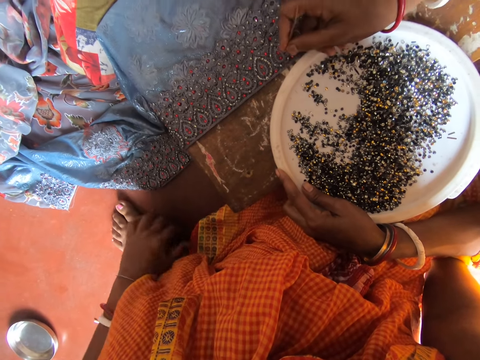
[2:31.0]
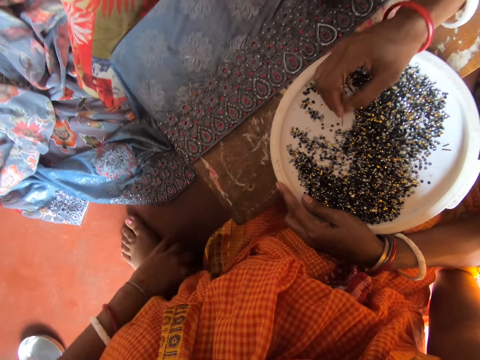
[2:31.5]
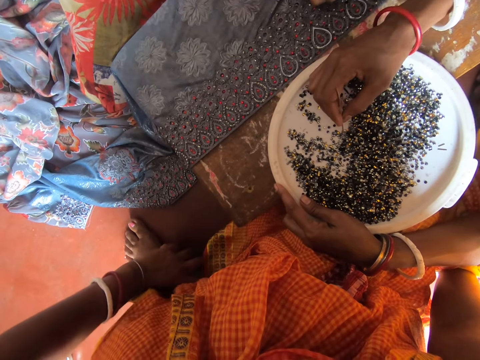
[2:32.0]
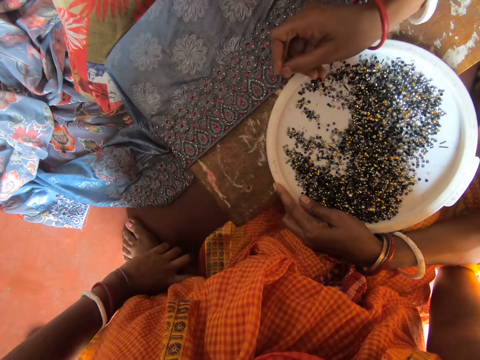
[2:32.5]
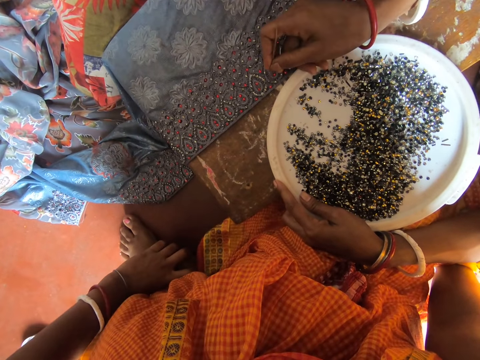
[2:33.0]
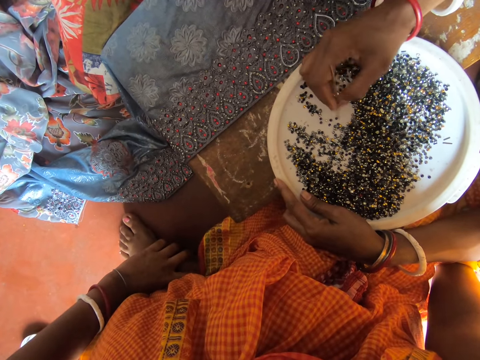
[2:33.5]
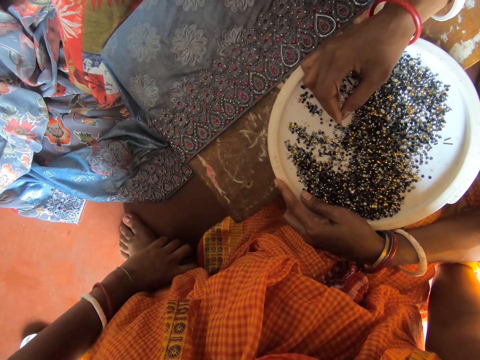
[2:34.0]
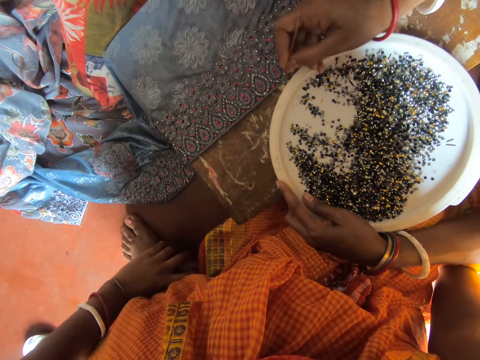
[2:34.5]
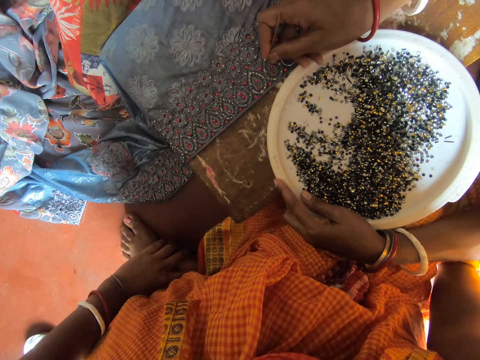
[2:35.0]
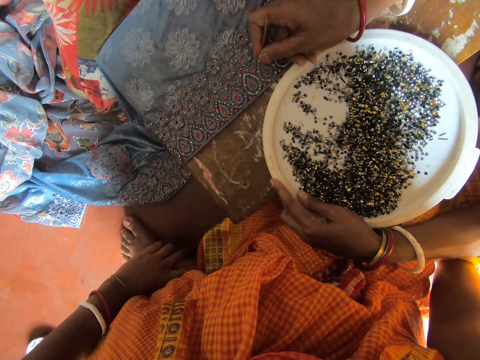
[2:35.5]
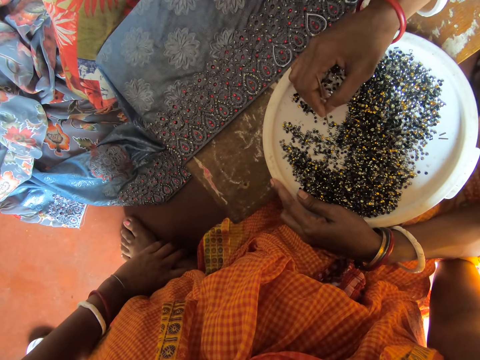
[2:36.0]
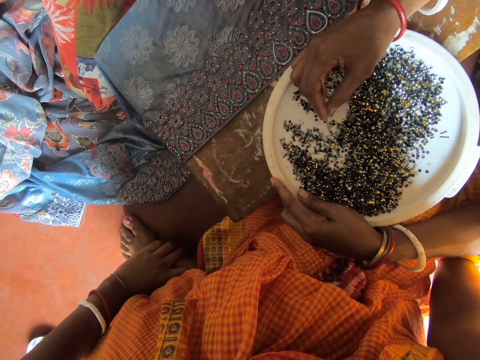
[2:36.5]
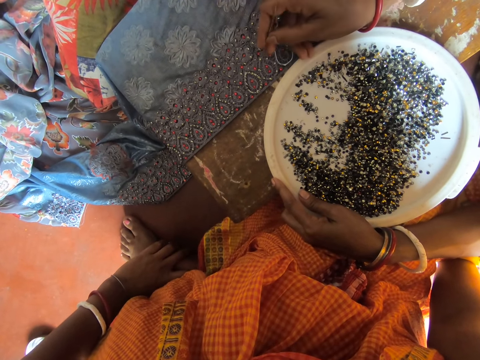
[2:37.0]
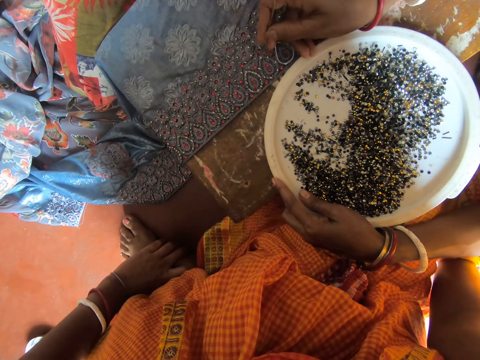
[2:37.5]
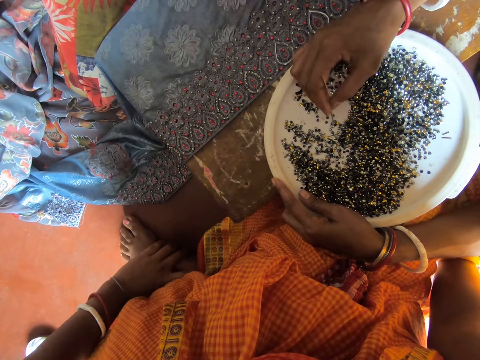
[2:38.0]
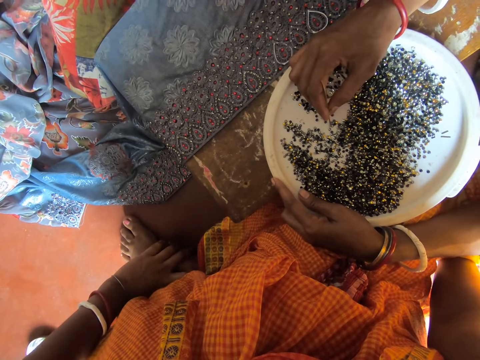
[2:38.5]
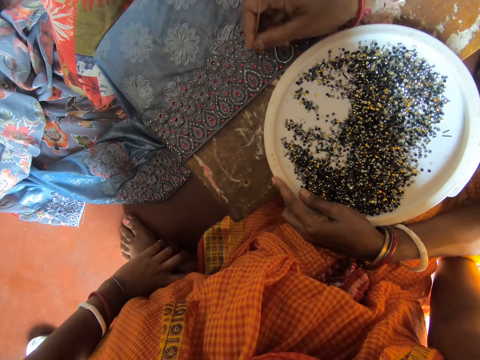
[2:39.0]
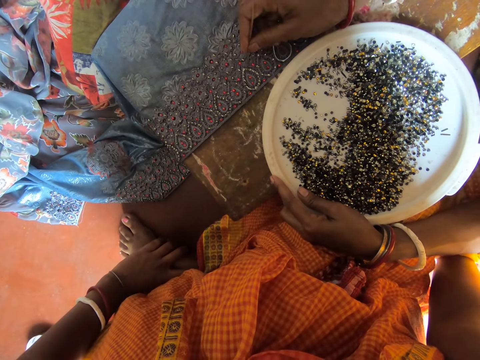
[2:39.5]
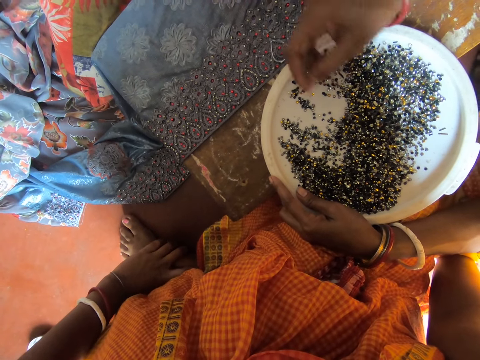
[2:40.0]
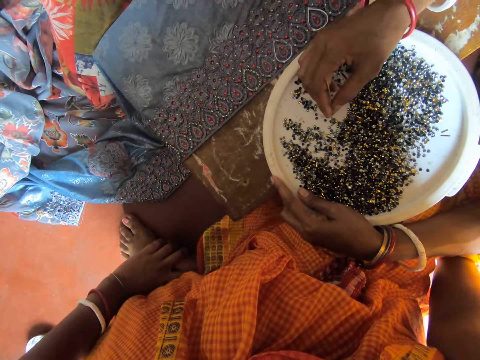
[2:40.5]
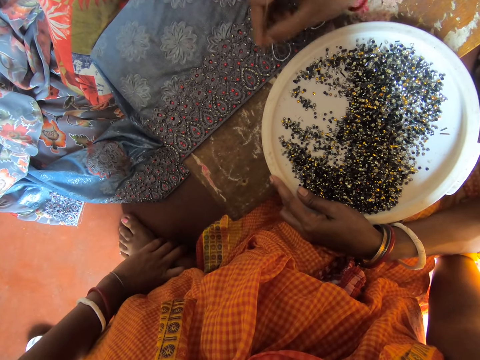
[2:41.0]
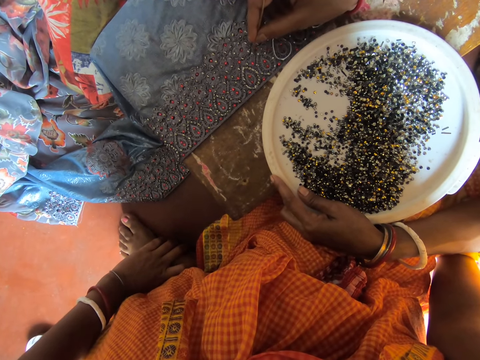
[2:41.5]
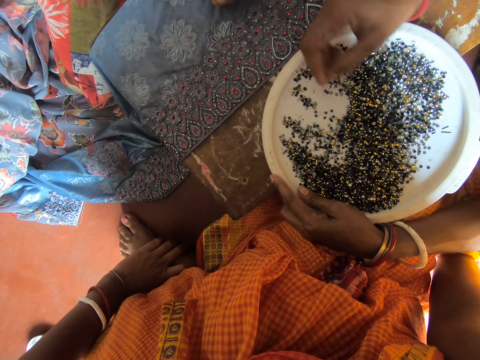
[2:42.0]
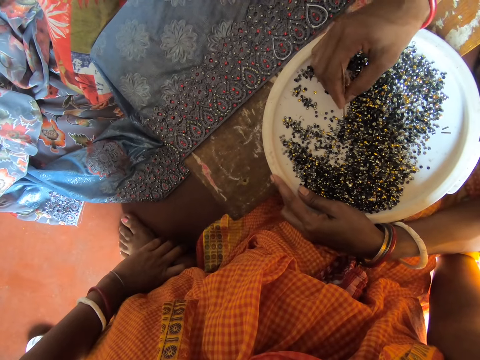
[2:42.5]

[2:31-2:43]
A man moves the needle. A woman pins the bead on the saris and picks the bead with a needle. The man moves the needle. The woman pins the bead on the saris and picks the bead with a needle. The man moves the needle. The woman pins the bead on the saris and picks the bead with a needle. The man moves the needle. The woman pins the bead on the saris and picks the bead with a needle. The man moves the needle. The woman pins the bead on the saris and picks the bead with a needle. The man moves the needle. The woman pins the bead on the saris and picks the bead with a needle.

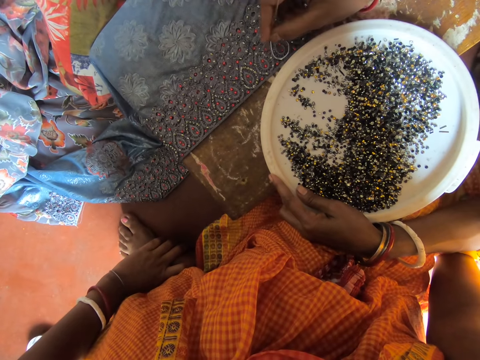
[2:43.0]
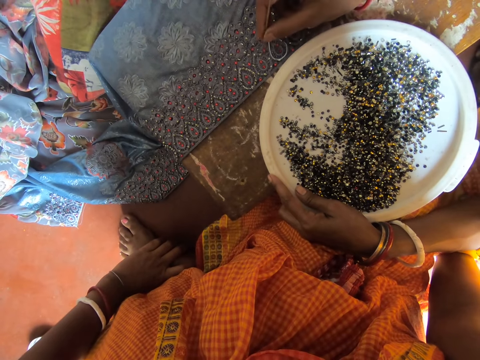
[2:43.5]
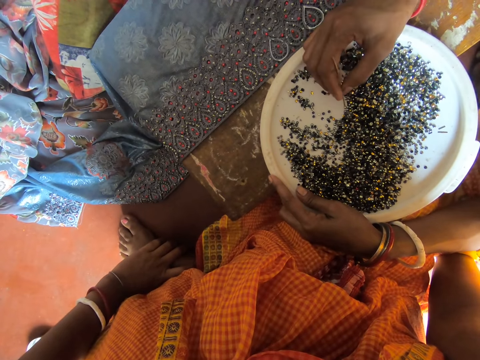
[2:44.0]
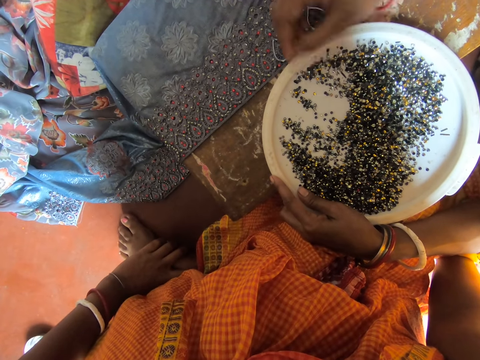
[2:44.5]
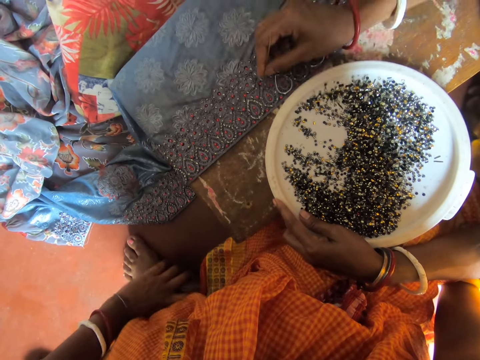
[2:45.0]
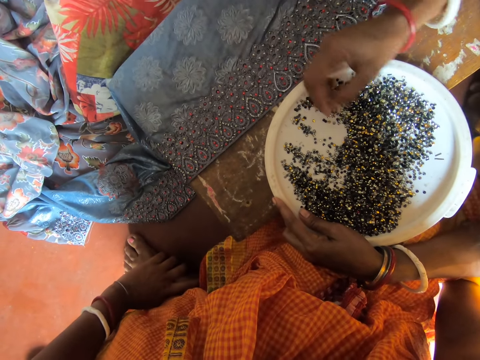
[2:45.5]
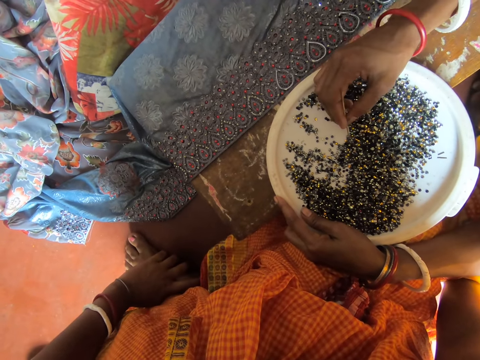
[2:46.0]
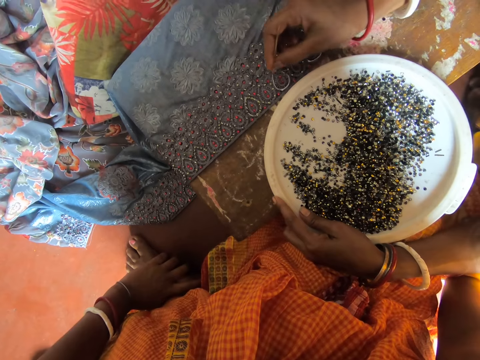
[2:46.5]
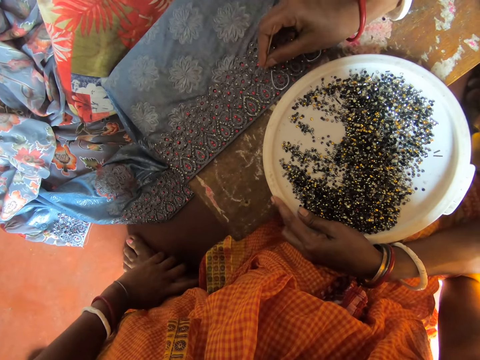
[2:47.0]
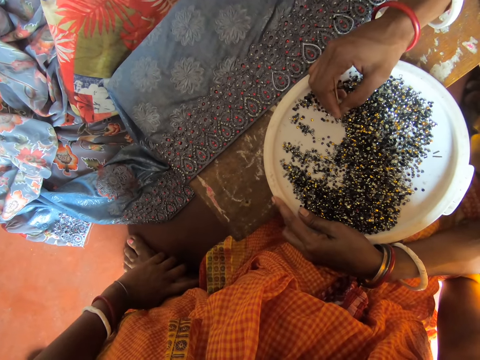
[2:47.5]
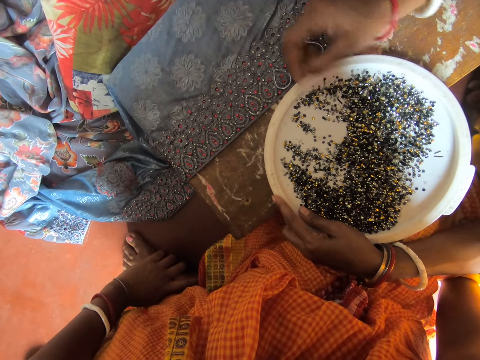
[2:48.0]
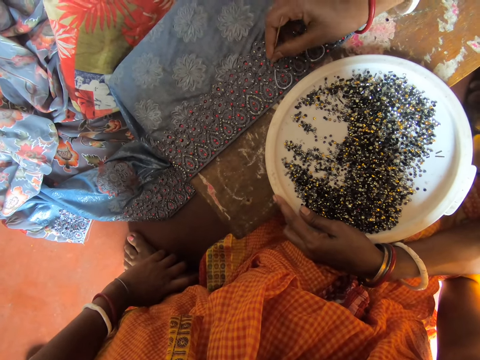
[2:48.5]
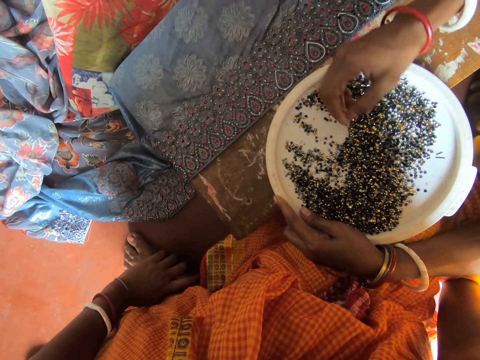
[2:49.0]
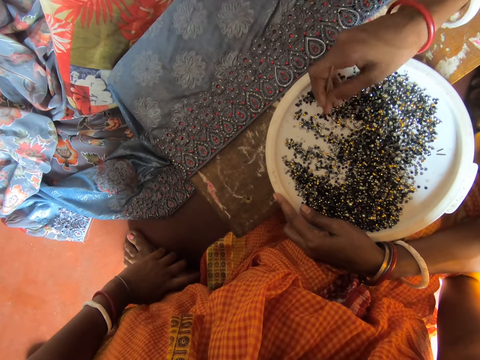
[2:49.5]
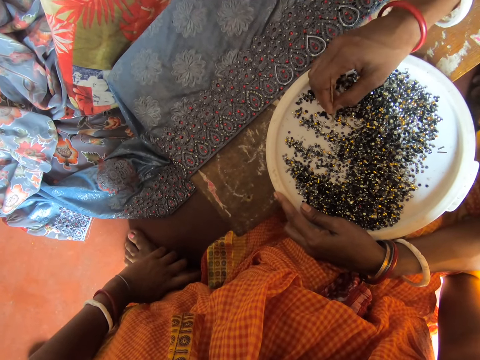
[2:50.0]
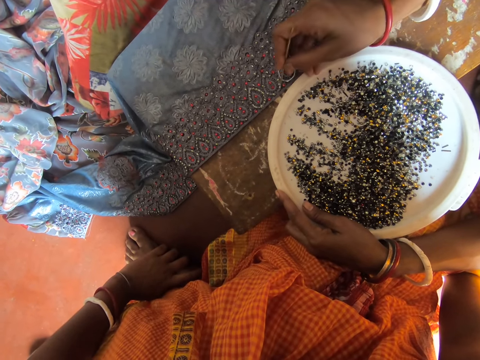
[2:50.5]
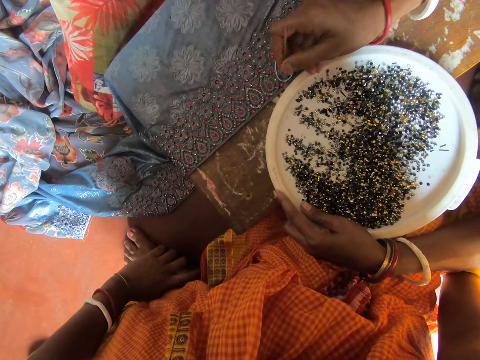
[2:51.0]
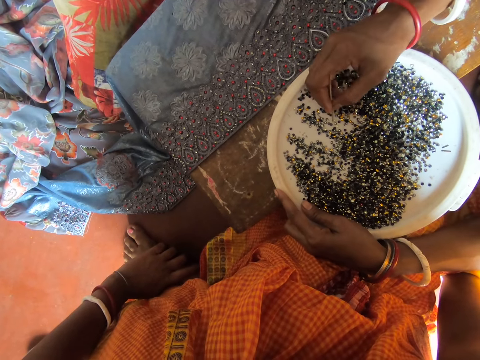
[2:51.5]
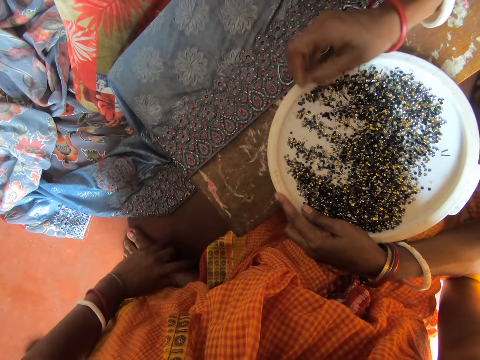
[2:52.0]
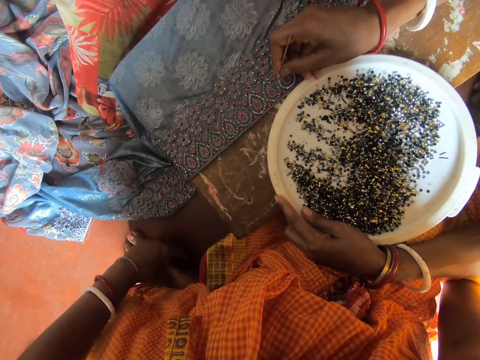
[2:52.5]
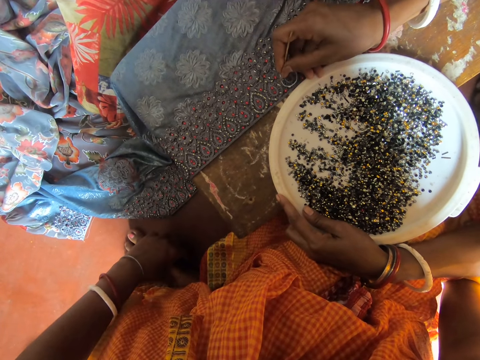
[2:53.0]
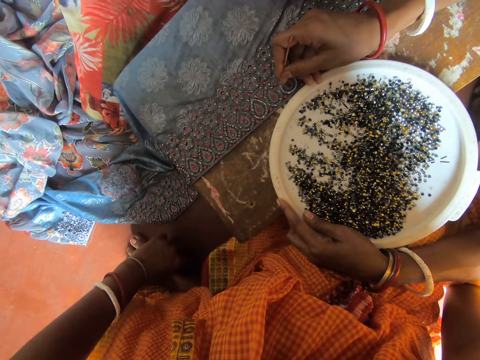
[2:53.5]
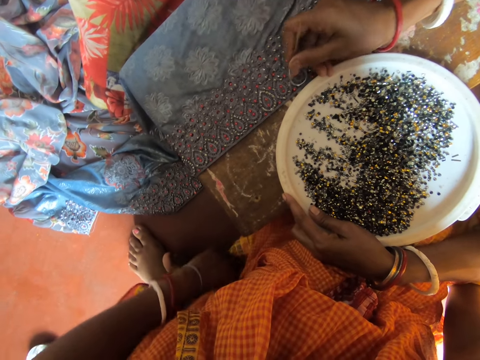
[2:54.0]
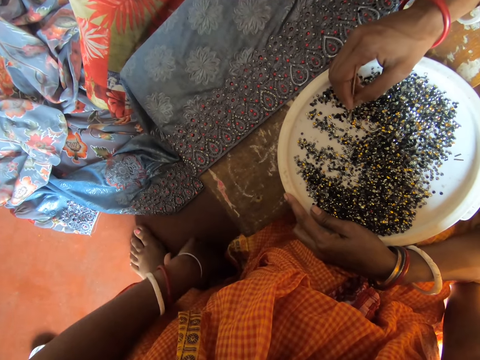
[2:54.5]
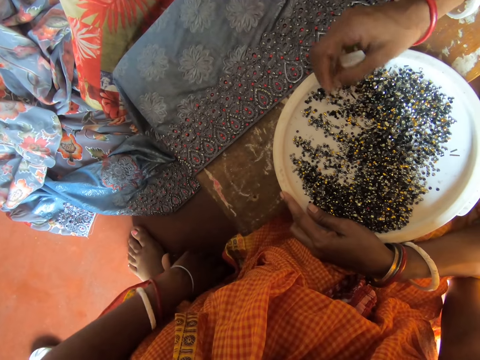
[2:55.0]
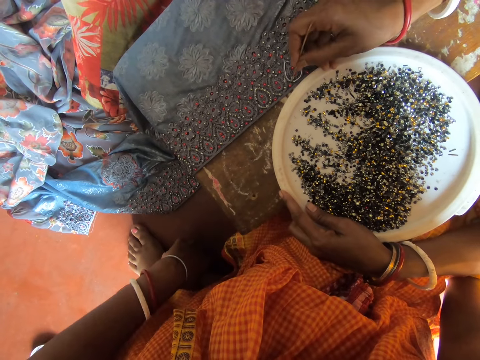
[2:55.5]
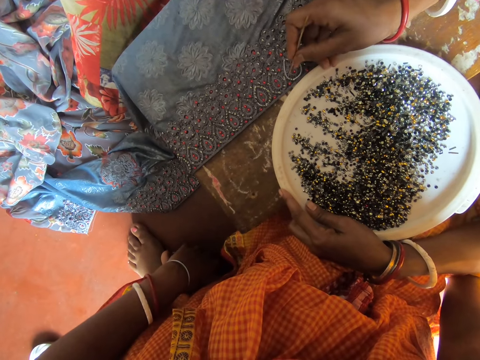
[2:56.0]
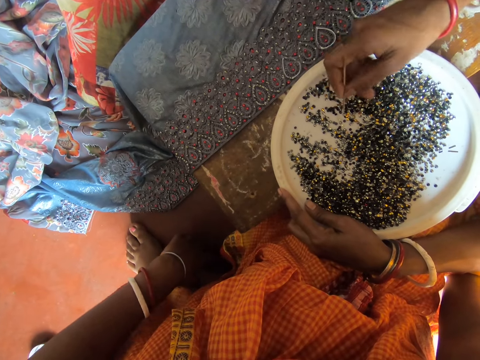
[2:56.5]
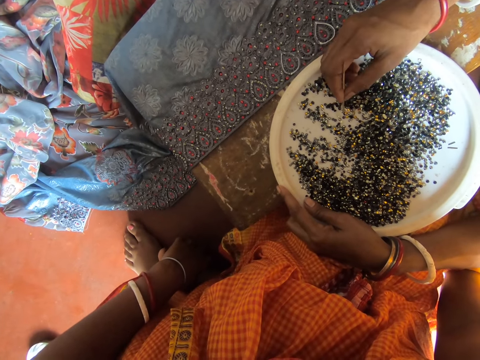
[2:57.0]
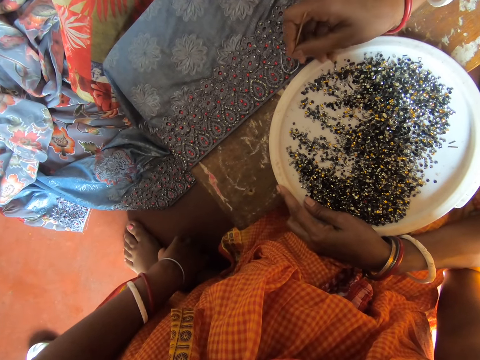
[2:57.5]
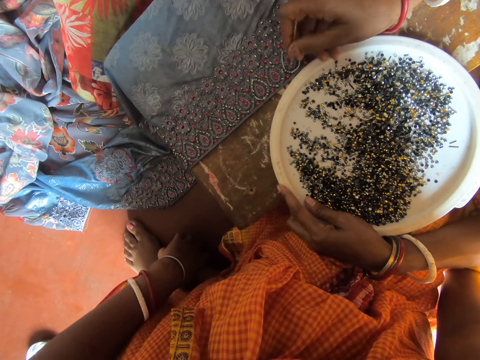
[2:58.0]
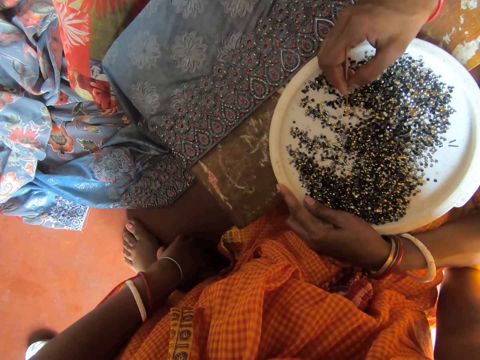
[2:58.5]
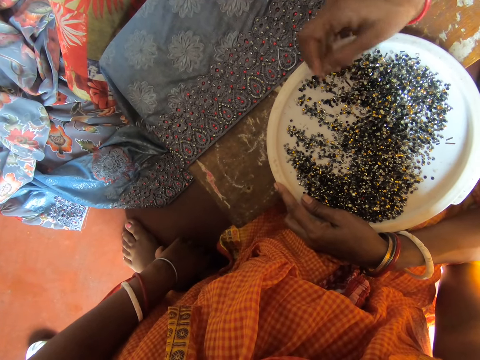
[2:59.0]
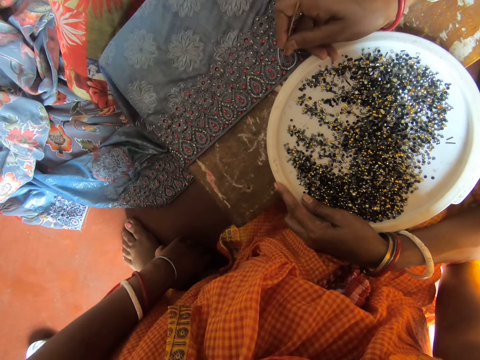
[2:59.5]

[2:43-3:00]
A man moves the needle. A woman pins the bead on the saris and picks the bead with a needle. The man moves the needle. The woman pins the bead on the saris and picks the bead with a needle. The man moves the needle. The woman pins the bead on the saris and picks the bead with a needle. The man moves the needle. The woman pins the bead on the saris, spreads the beads with her hand, picks the bead with a needle, and pins the bead on the saris. The man moves the needle. The woman picks the bead with a needle, pins the bead on the saris, and picks the bead with a needle. The man moves the needle. The woman pins the bead on the saris and picks the bead with a needle. The man moves the needle. The woman picks the bead with a needle. The man moves the needle. The woman pins the bead on the saris and picks the bead with a needle. The man moves the needle.
